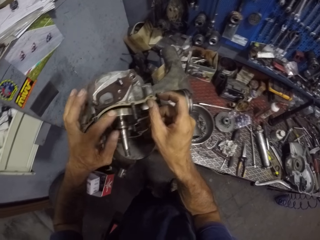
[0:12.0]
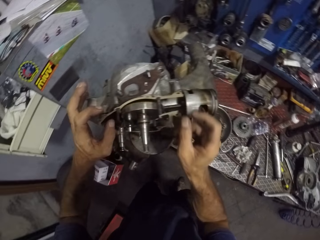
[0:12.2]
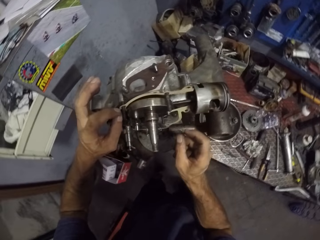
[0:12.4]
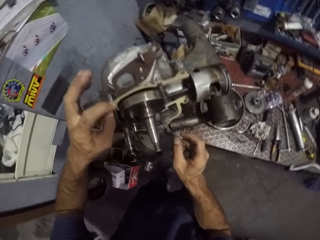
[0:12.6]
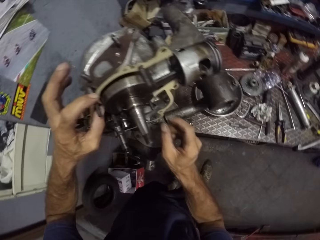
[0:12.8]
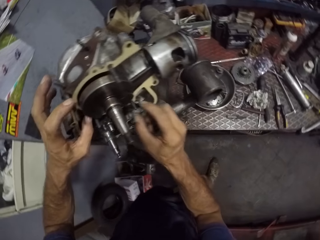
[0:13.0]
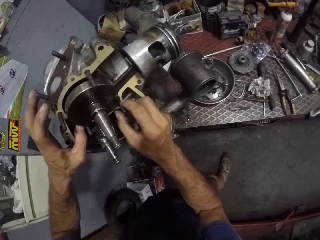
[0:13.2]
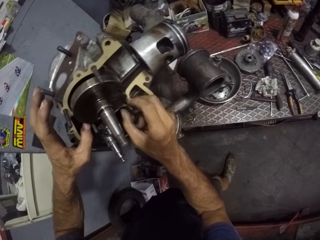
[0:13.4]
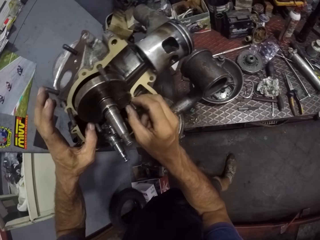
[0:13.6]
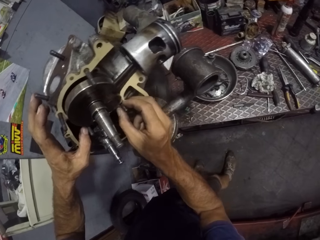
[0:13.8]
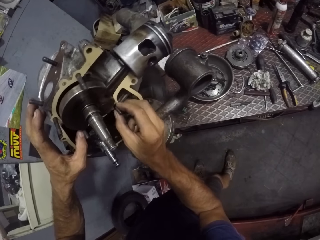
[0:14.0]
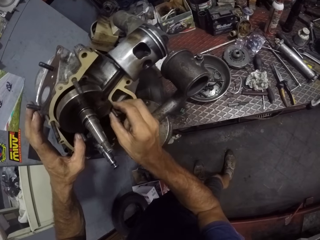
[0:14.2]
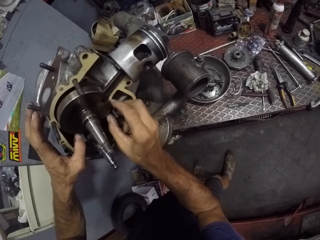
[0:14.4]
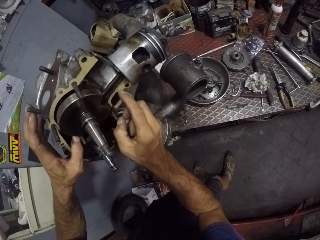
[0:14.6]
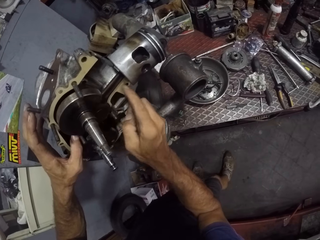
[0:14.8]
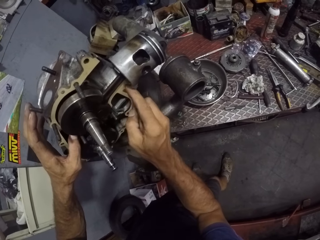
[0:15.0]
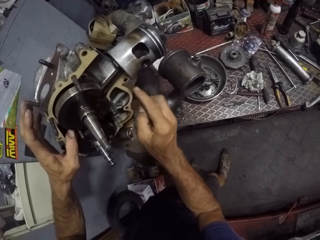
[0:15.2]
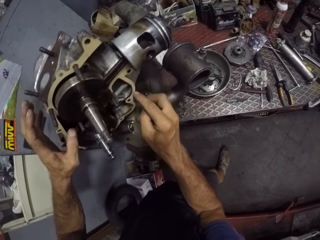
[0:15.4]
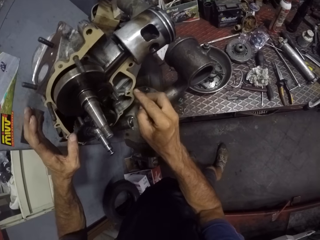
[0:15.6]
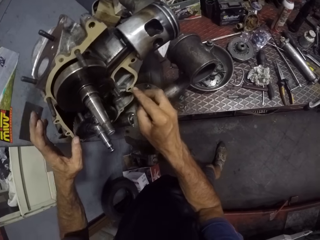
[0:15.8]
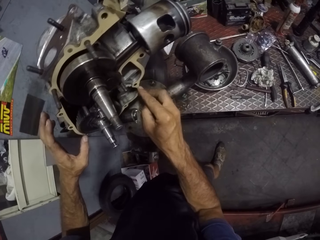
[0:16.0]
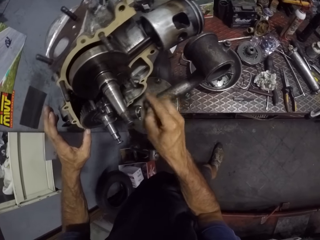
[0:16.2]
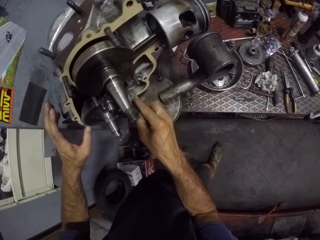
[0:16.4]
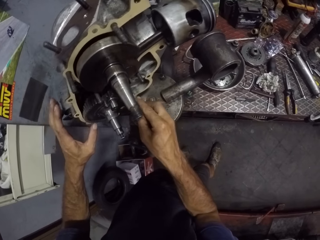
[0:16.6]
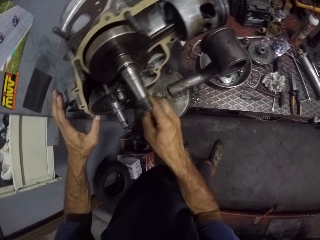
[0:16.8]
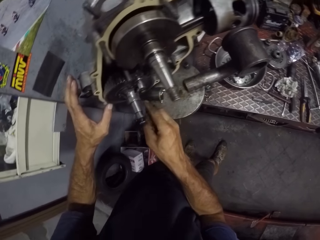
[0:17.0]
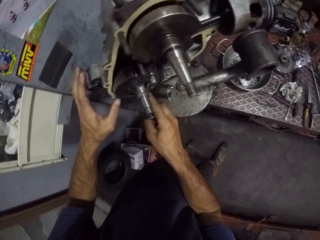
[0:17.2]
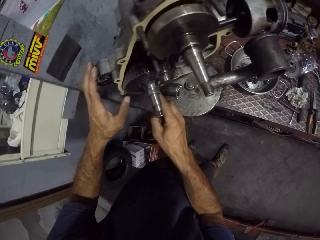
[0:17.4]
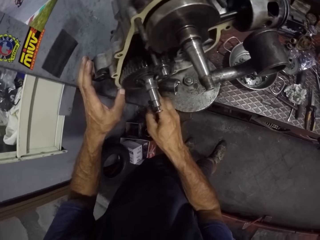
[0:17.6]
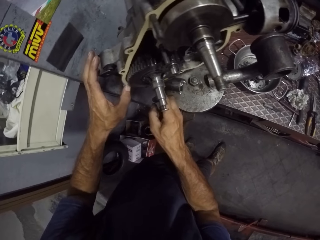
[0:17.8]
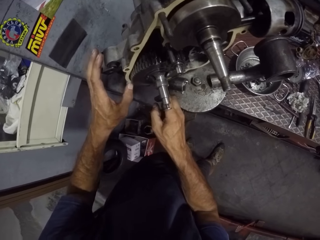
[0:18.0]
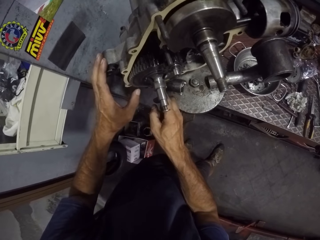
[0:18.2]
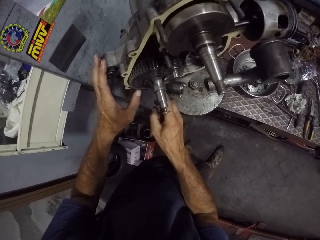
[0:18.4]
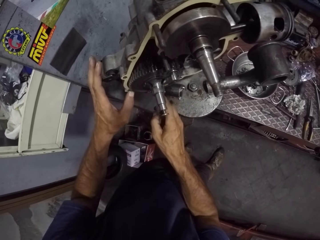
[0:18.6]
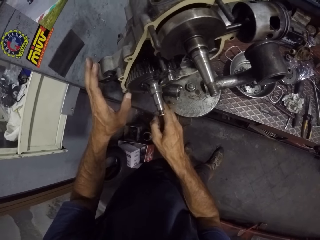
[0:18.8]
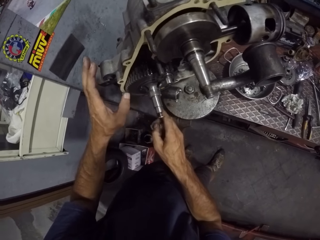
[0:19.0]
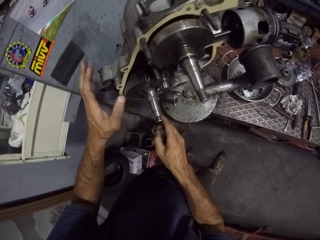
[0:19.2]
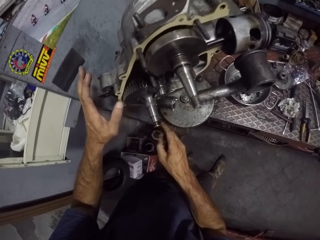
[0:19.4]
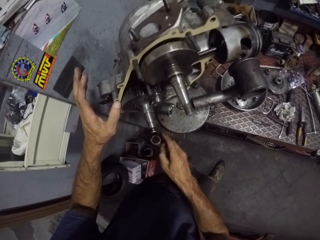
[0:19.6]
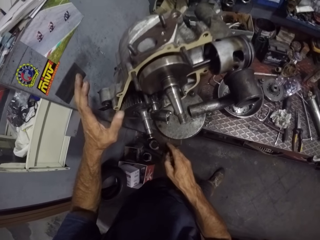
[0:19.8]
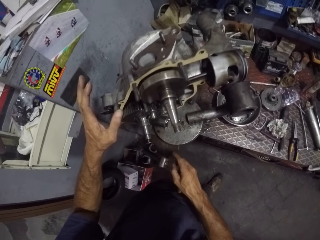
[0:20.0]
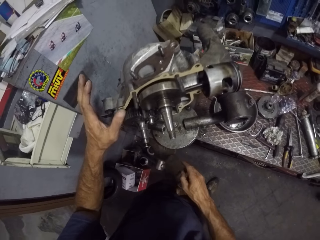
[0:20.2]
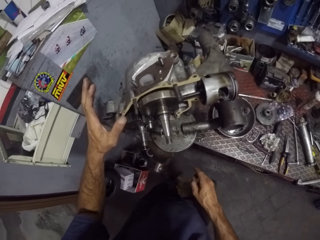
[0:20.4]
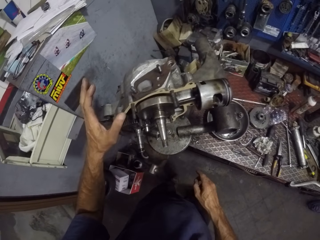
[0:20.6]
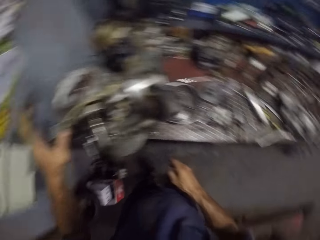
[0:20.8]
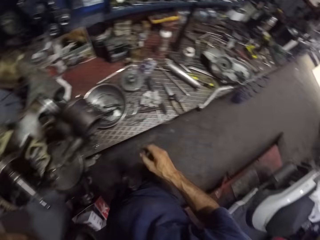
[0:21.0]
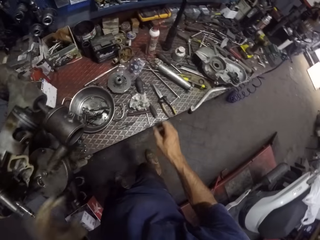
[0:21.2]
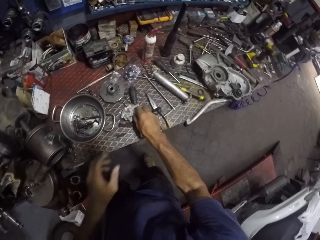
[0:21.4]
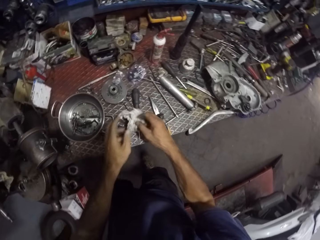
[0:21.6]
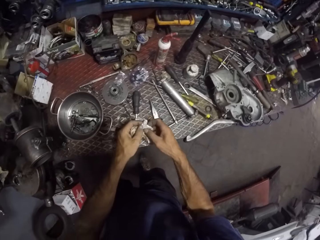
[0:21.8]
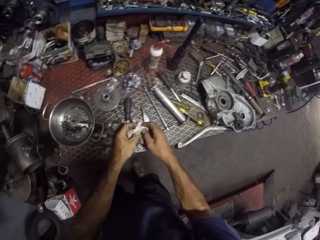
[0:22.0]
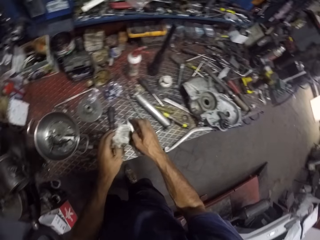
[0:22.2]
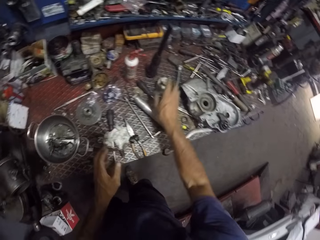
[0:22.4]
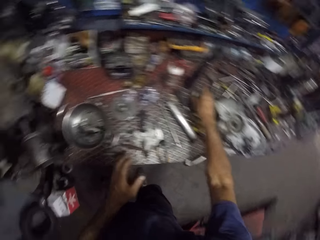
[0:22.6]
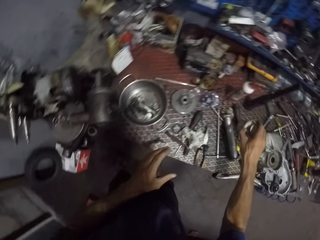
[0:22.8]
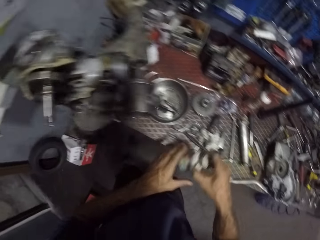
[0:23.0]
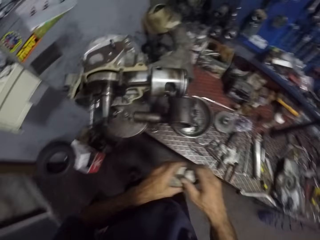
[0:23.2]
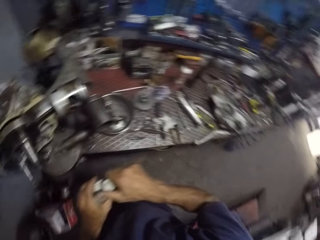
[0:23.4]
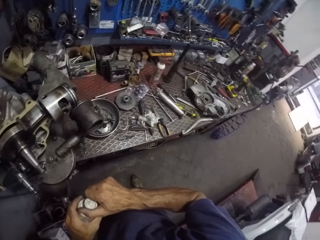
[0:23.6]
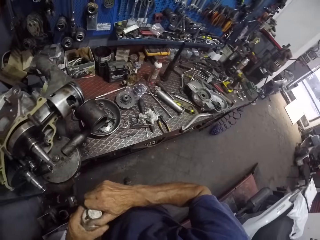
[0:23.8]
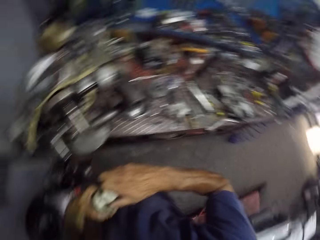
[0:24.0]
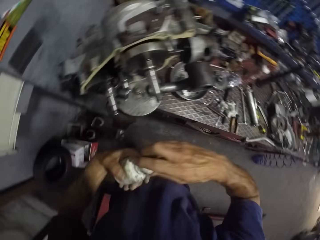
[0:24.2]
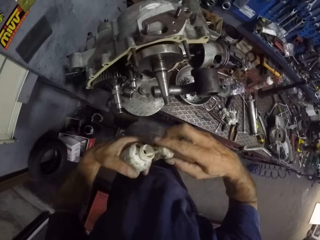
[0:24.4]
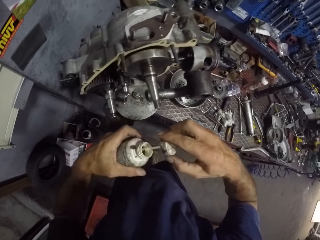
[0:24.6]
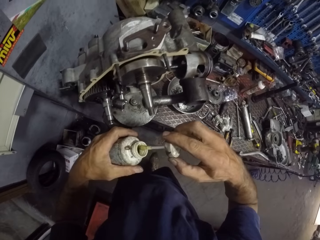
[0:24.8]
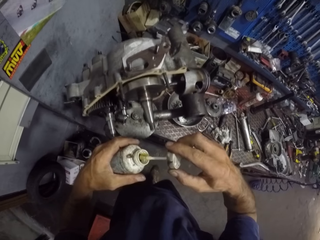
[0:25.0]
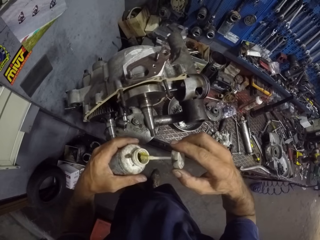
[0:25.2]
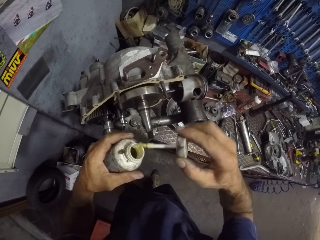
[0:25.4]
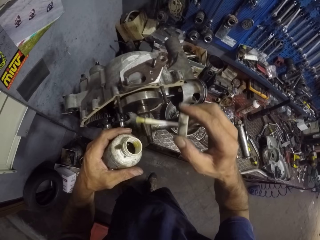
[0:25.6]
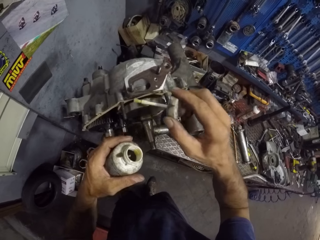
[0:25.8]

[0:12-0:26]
The camera wearer presses down the gasket with his right hand. He presses down the gasket with his left hand. He picks up a tissue from the table with his right hand. He wipes his hands with a rag. He holds the tissue with both hands. He drops the rag. He picks up an oil container from the table with his right hand. He holds the oil container with both hands. He opens the lid of the oil container with his right hand.

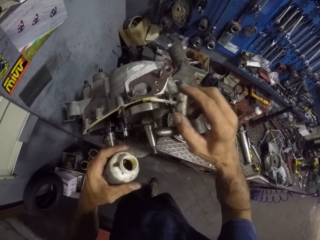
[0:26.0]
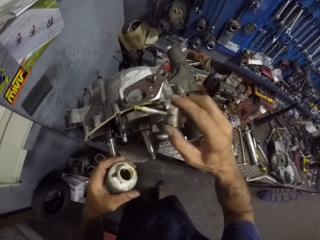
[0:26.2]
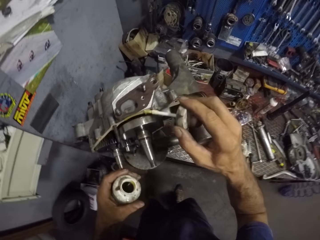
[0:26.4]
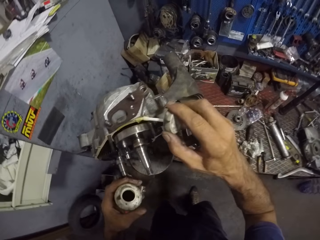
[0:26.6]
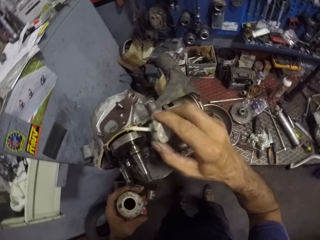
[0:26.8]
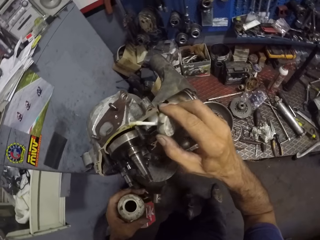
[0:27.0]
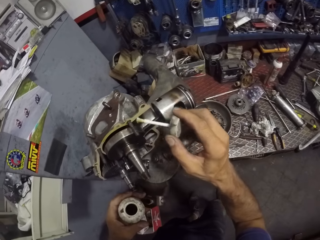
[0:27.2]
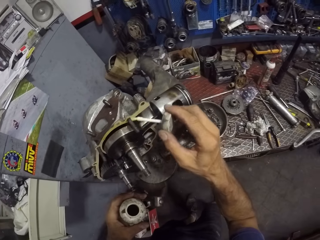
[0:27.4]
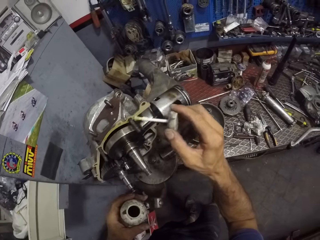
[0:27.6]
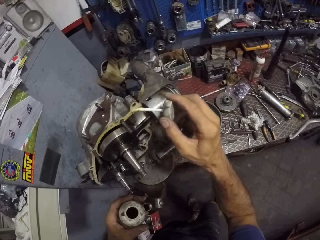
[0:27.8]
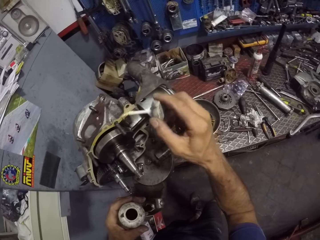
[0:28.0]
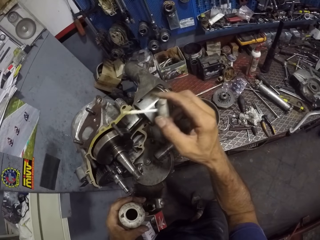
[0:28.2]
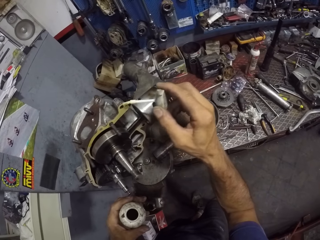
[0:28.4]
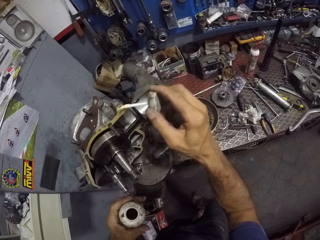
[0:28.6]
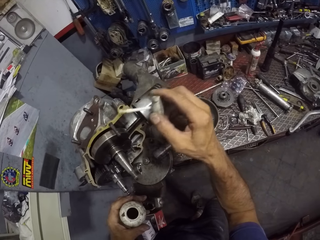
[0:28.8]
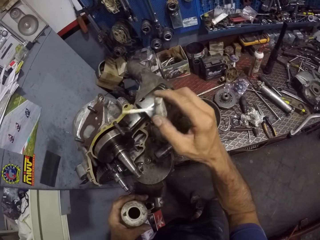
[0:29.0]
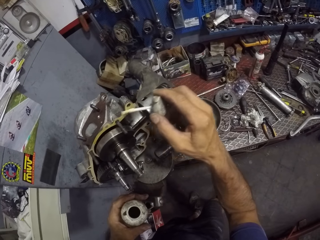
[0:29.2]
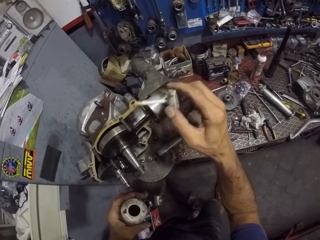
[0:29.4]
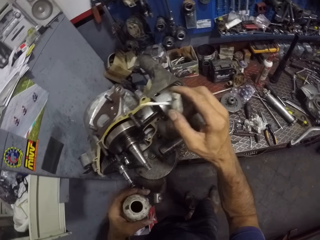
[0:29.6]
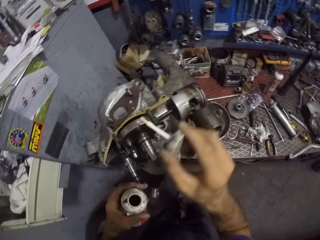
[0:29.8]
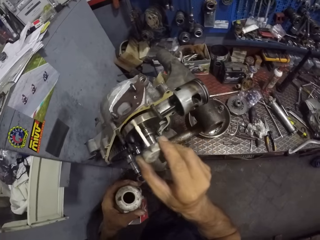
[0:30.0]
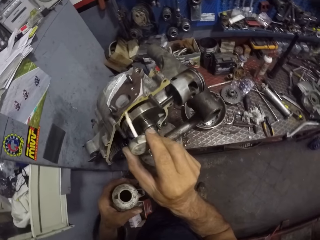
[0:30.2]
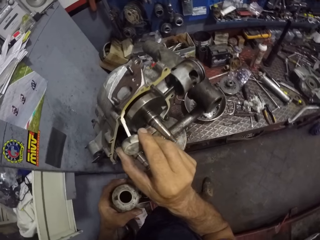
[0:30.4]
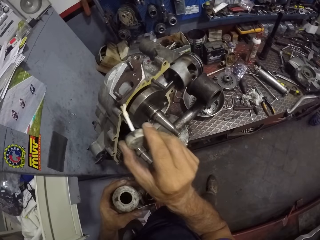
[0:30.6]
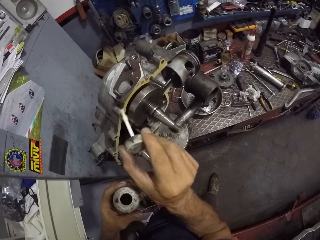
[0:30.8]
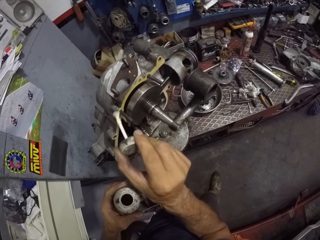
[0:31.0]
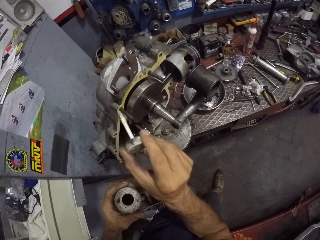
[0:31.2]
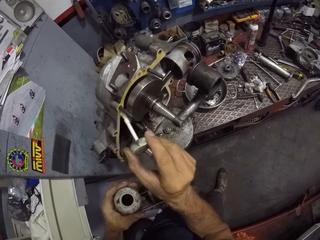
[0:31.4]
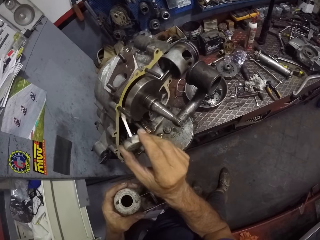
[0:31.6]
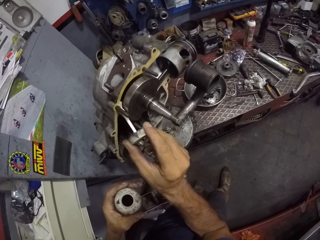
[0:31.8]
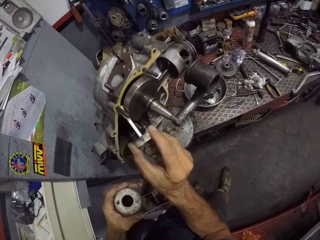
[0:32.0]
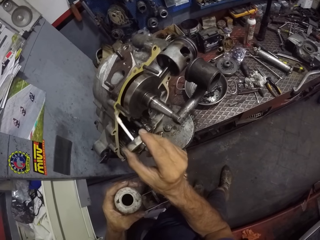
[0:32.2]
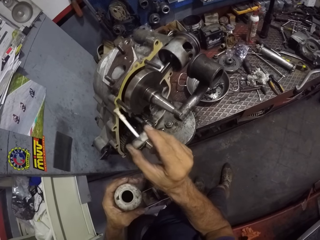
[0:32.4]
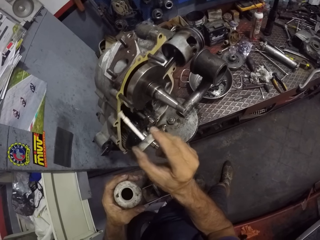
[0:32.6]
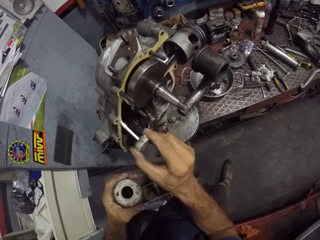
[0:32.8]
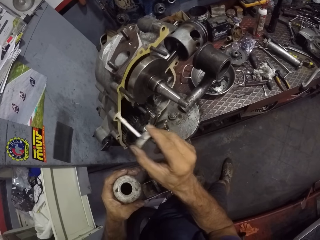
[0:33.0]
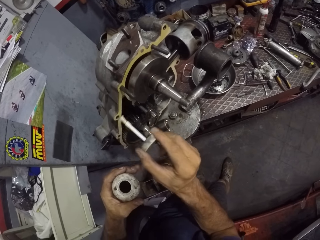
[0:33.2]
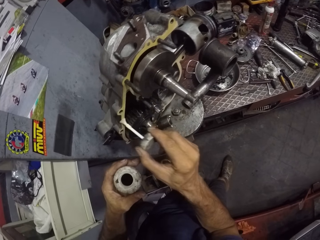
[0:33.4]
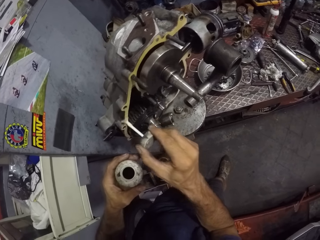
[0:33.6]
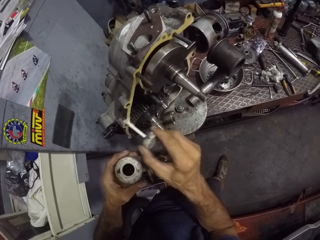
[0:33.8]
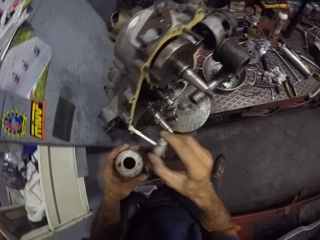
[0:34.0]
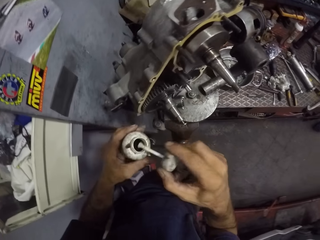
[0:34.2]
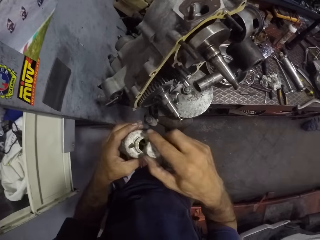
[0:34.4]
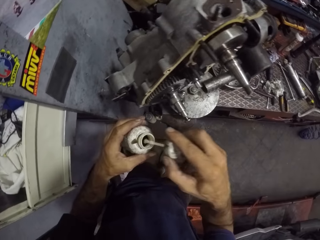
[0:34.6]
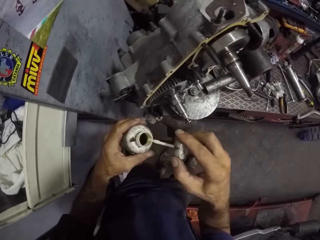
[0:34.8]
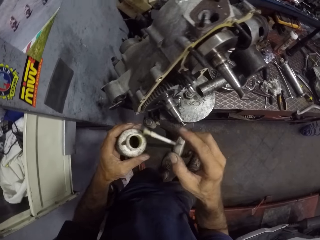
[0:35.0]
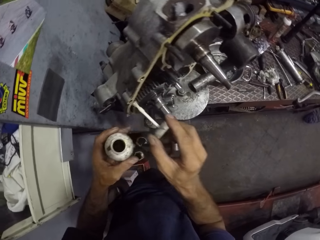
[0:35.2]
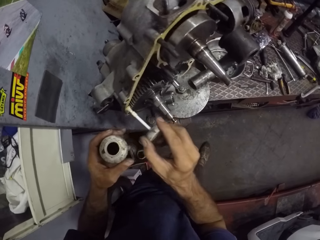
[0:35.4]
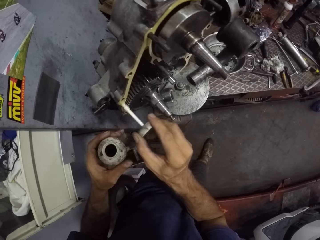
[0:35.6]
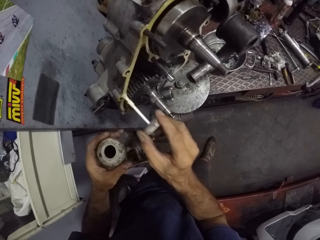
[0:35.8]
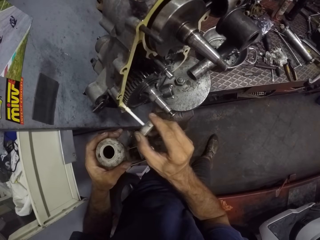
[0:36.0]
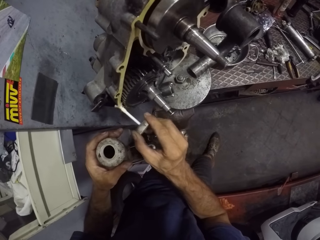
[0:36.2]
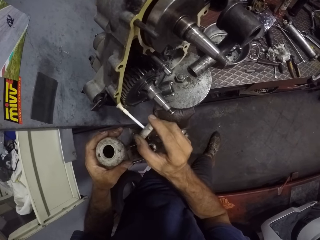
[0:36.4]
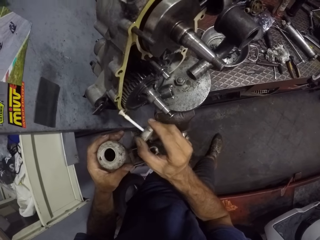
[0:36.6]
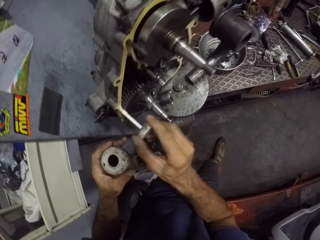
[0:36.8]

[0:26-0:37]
The camera wearer applies oil to the gasket with a brush attached to the lid of the oil container with his right hand. He dips the brush into the oil container with his right hand. He applies oil to the gasket with the brush attached to the lid of the oil container with his right hand.
